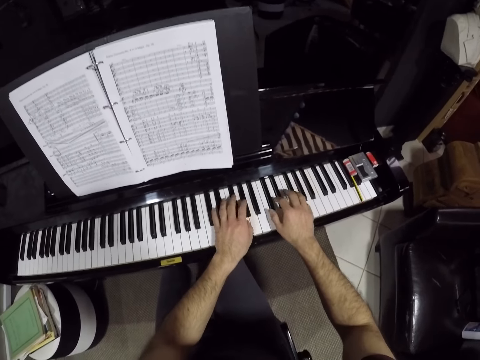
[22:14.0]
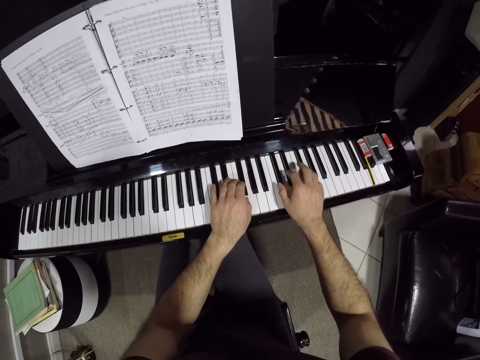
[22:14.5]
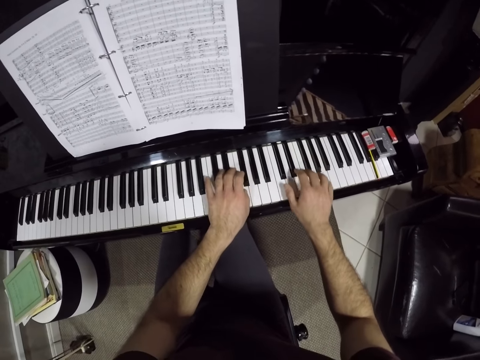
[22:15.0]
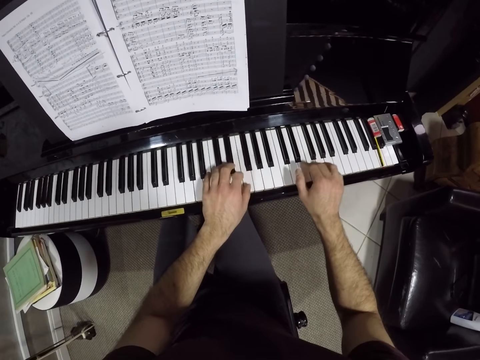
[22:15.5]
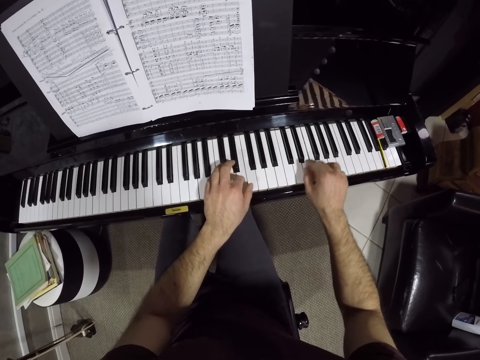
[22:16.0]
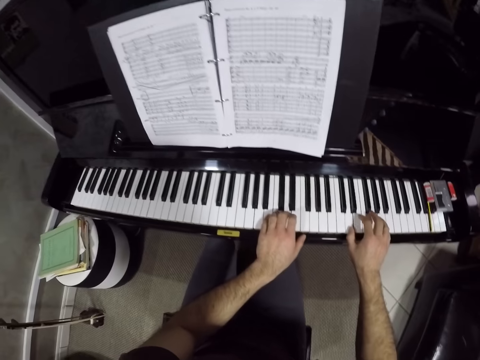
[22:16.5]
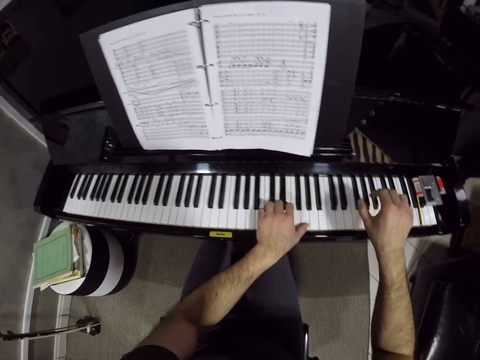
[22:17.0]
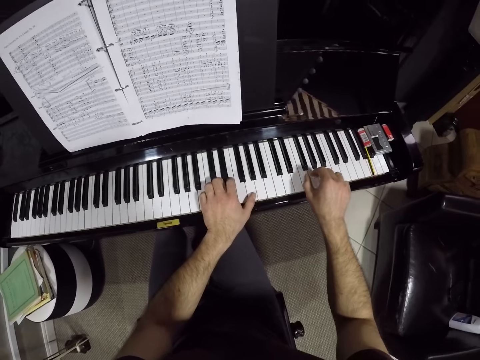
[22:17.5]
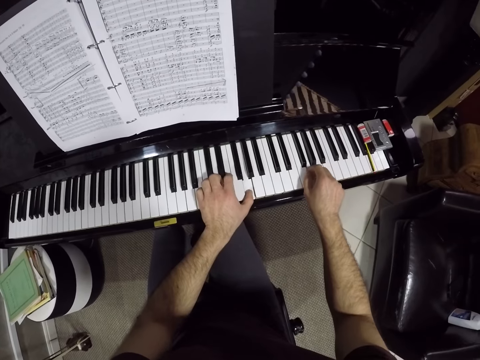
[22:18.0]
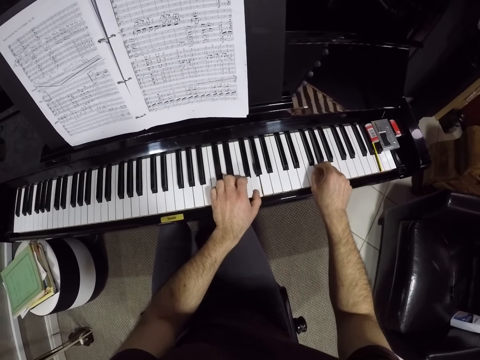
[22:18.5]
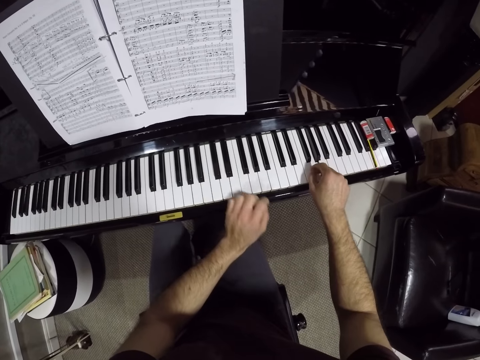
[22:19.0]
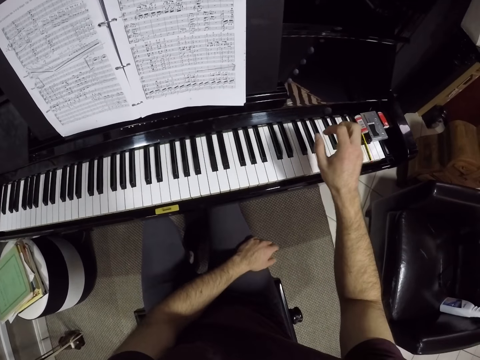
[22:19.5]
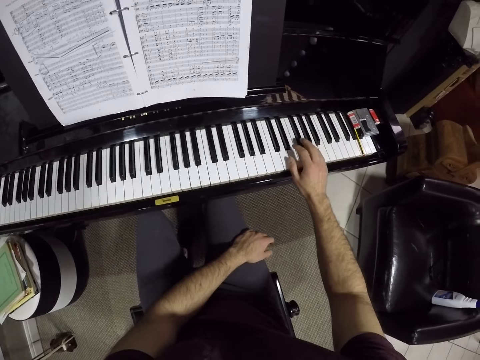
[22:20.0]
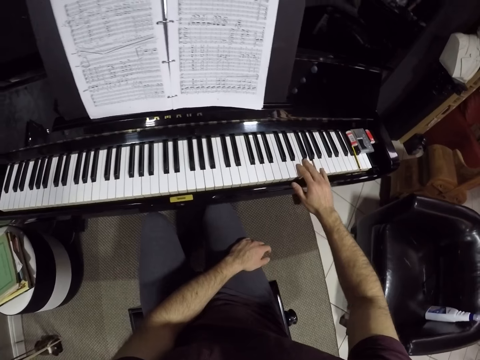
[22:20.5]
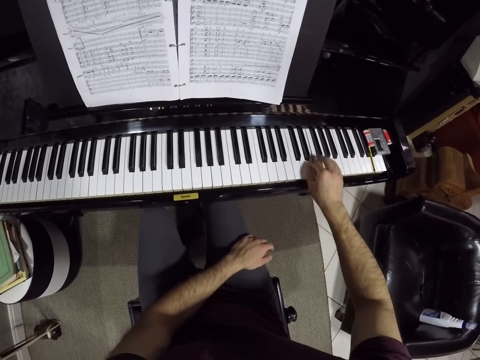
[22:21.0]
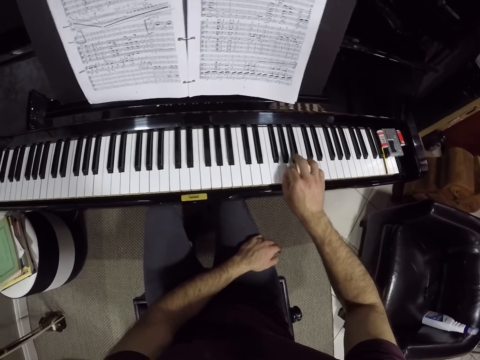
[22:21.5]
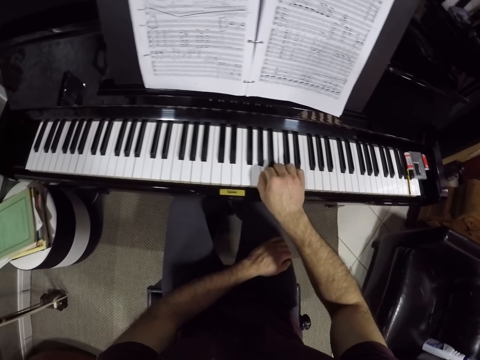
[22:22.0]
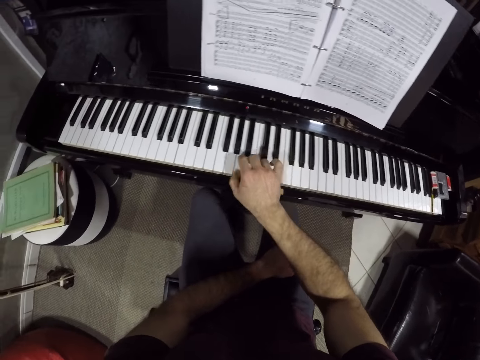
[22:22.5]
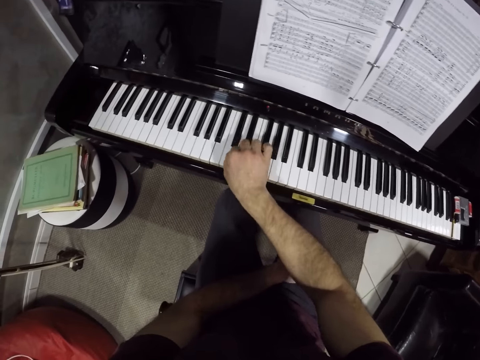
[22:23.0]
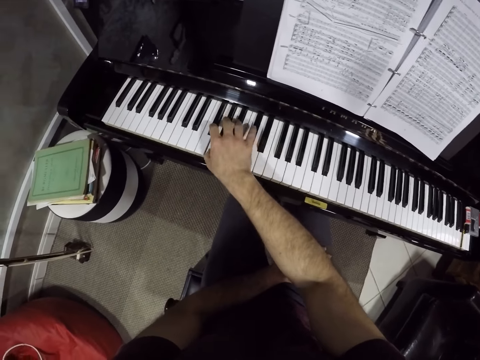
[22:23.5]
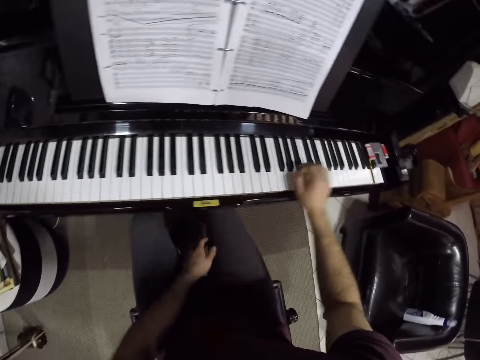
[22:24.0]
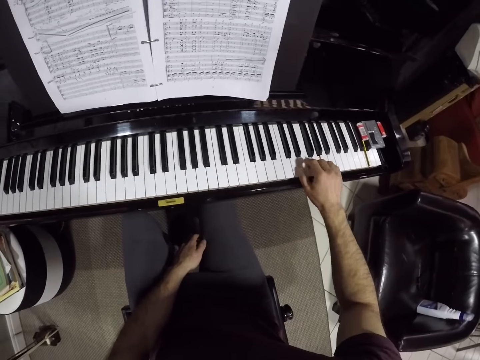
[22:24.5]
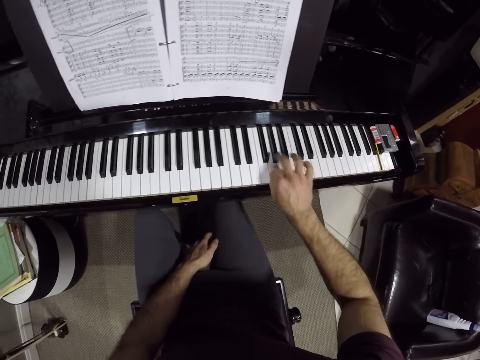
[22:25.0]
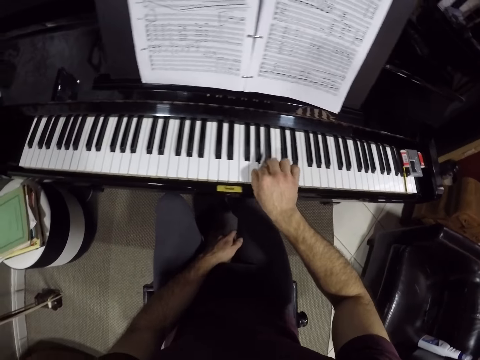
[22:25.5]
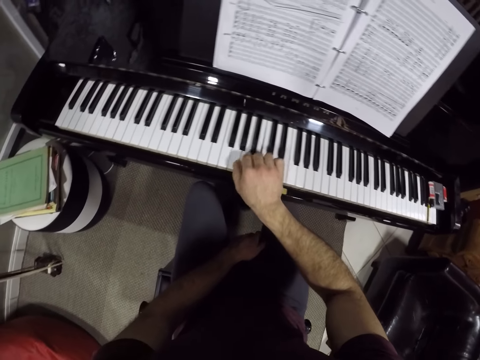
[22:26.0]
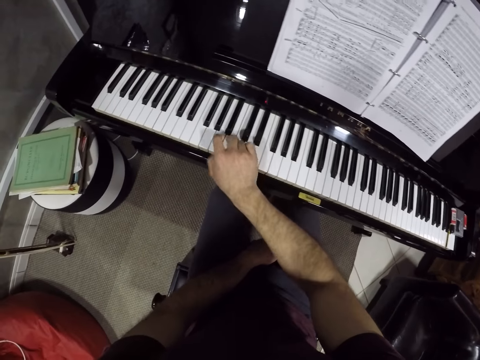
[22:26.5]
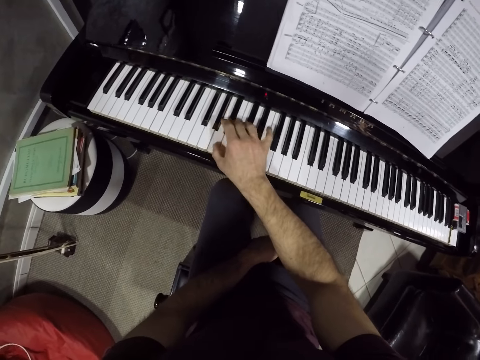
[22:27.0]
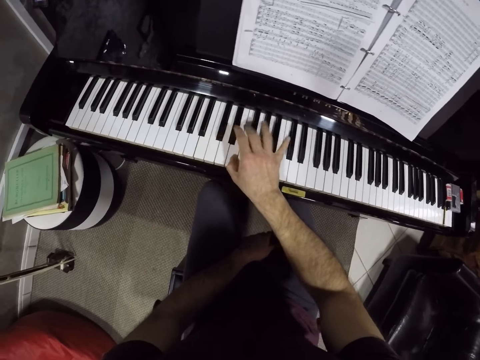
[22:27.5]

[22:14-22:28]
The camera wearer removes his left hand from the keyboard. He puts his hand on his lap.

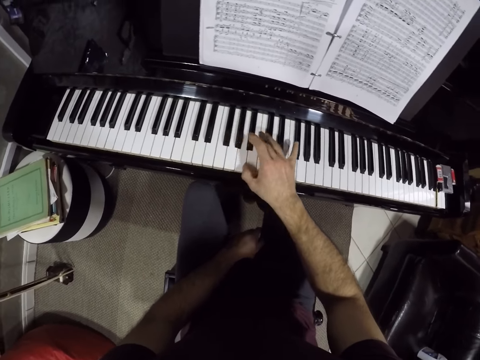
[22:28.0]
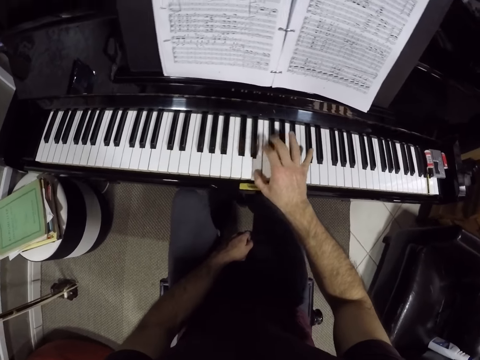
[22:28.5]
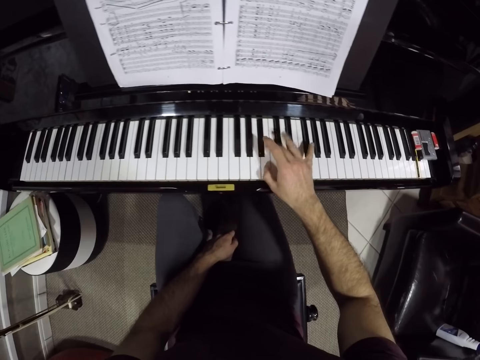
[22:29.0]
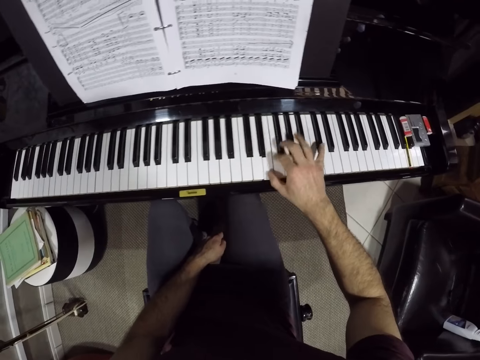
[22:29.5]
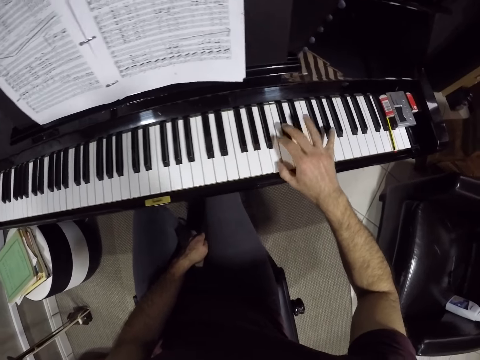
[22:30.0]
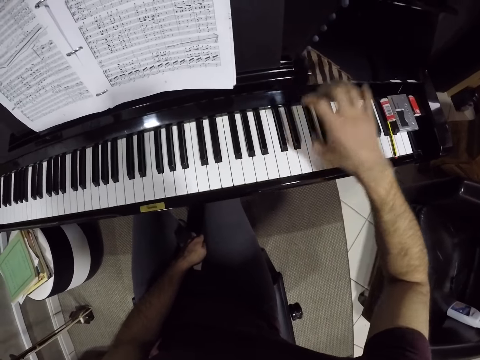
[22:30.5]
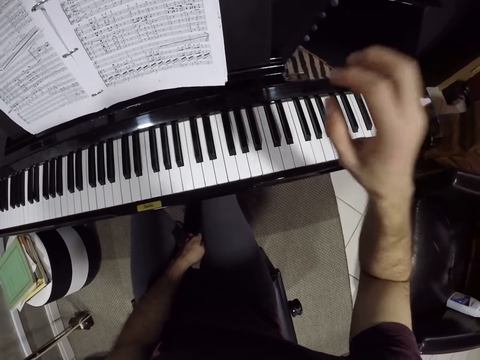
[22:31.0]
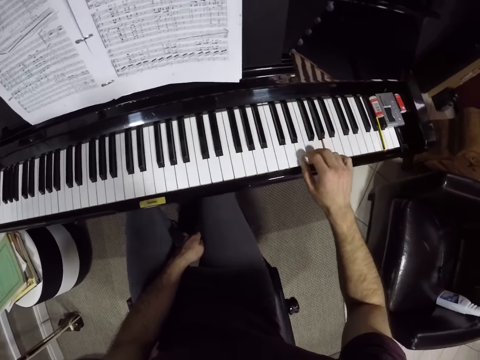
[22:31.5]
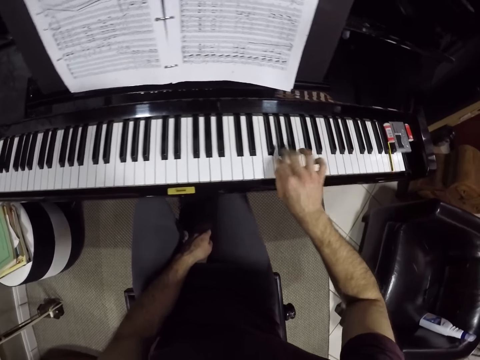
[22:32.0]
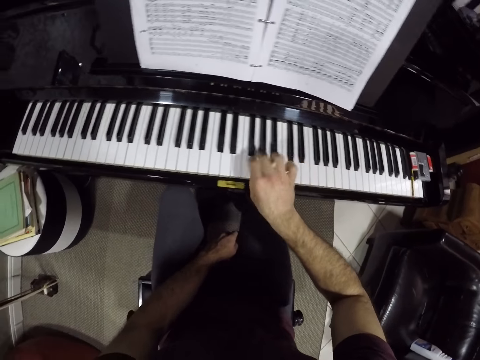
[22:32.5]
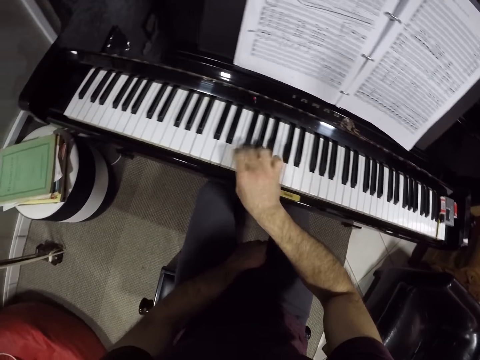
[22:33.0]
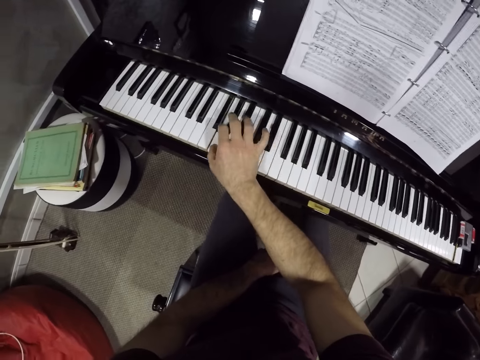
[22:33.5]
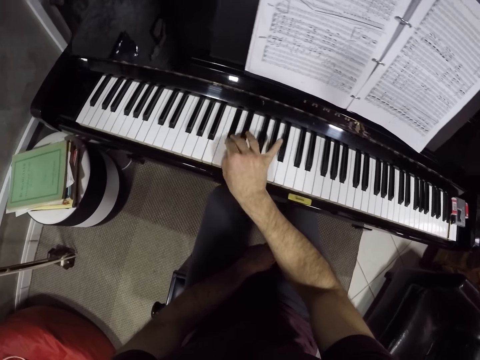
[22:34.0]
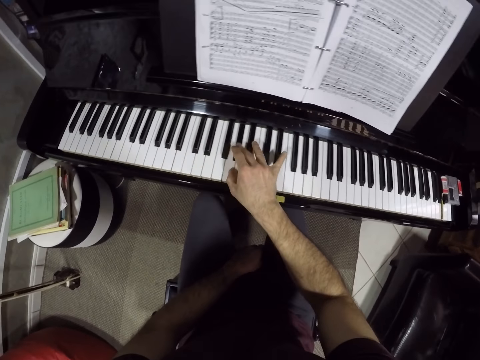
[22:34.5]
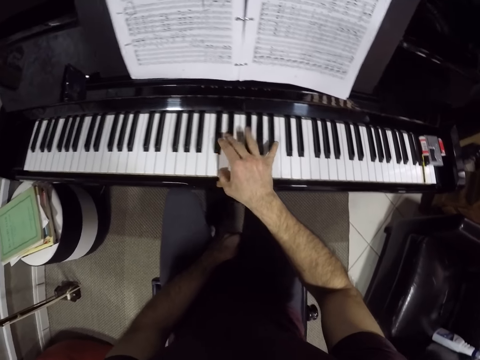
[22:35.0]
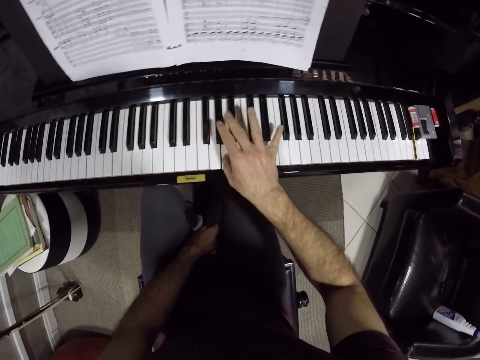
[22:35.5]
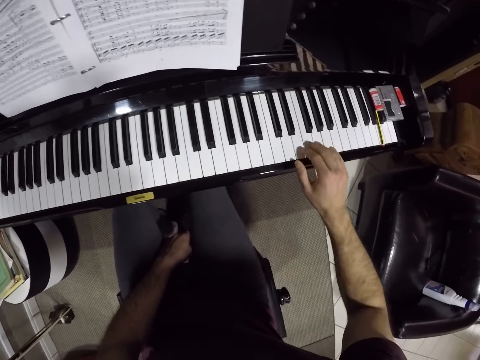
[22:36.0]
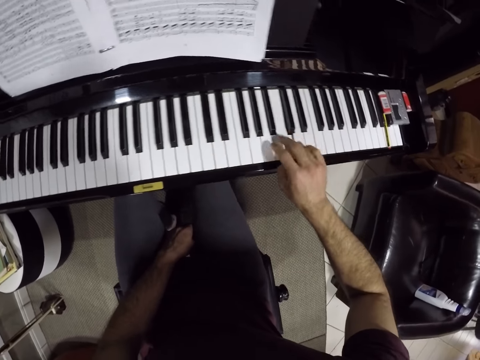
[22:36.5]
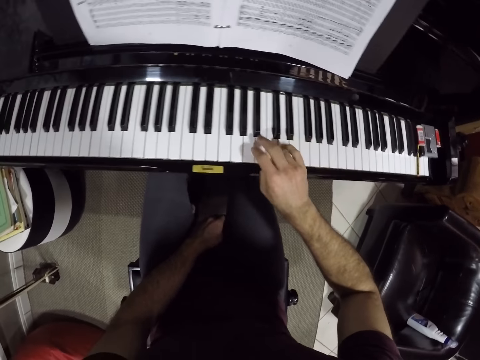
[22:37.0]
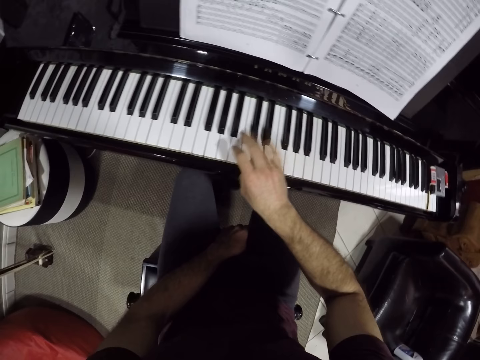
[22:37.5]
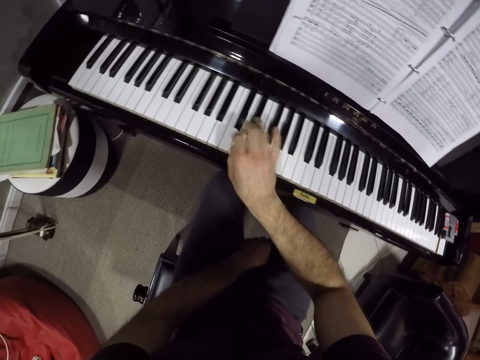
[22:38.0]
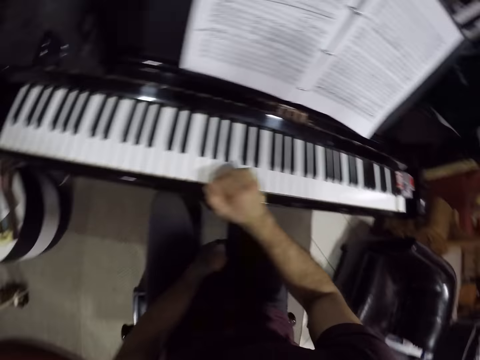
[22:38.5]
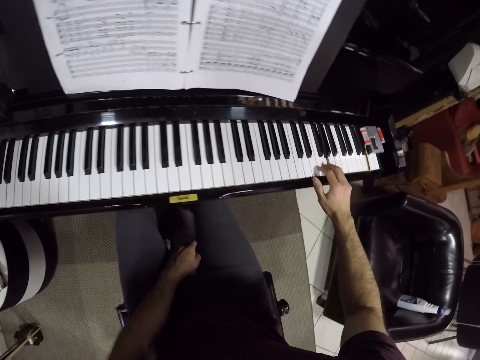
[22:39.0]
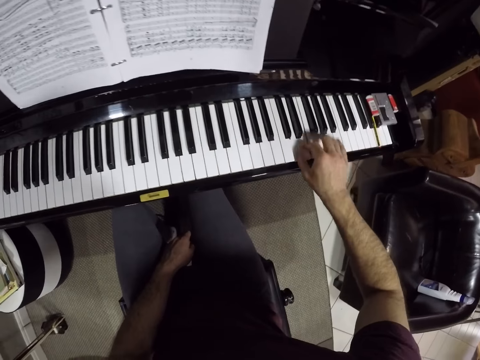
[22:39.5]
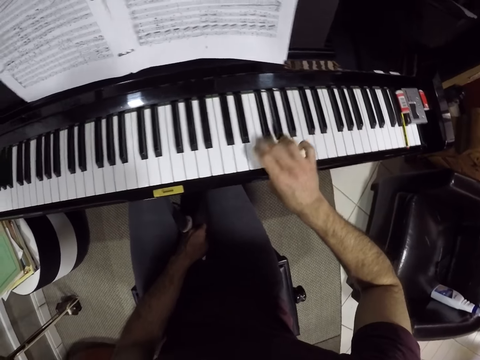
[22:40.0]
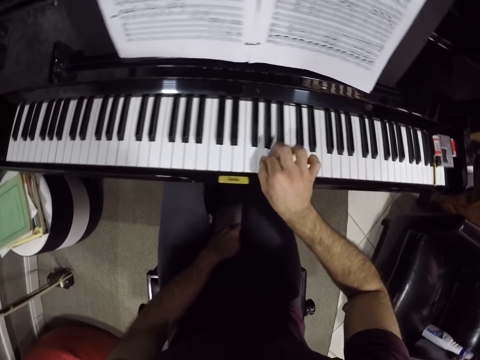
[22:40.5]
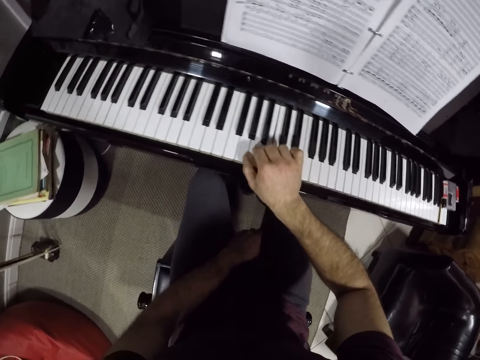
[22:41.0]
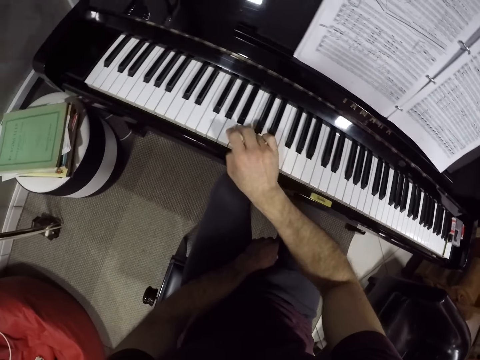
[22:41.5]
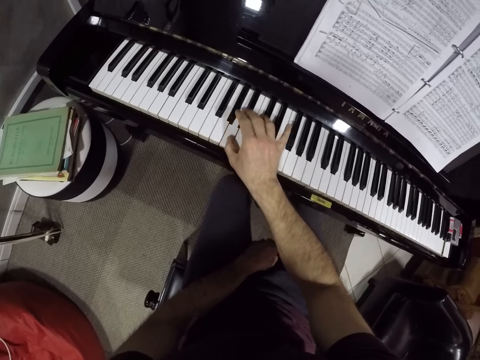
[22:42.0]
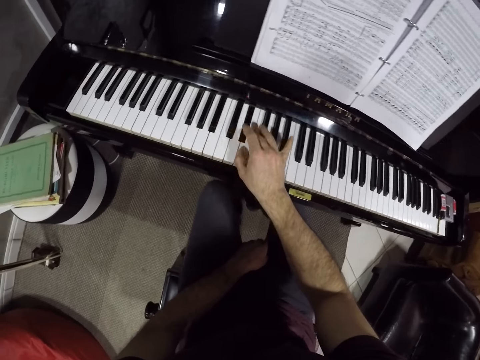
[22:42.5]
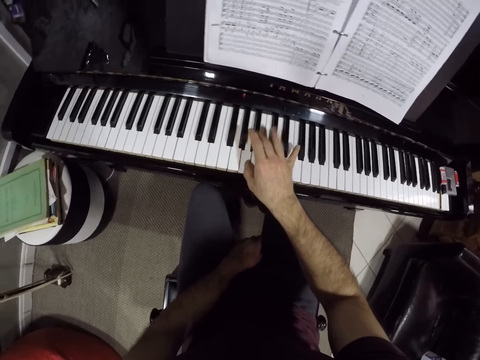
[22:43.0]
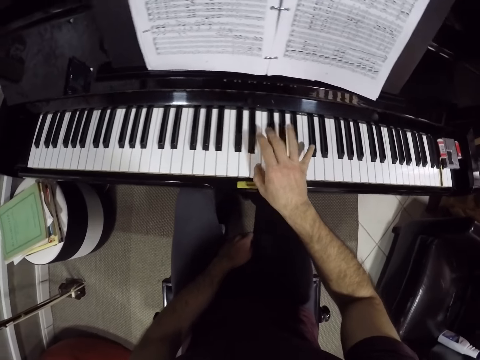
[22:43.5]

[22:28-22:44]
The camera wearer lifts his hand. He puts down his hand. He plays the piano.
